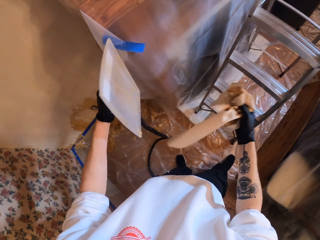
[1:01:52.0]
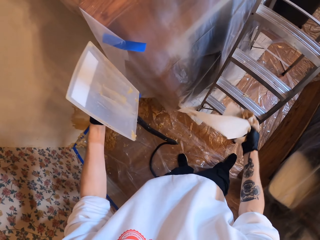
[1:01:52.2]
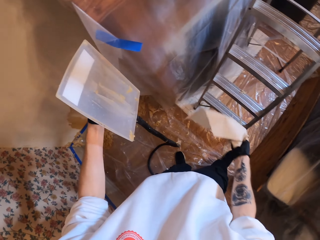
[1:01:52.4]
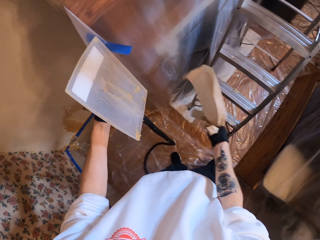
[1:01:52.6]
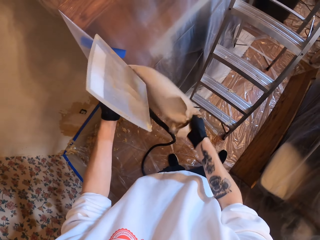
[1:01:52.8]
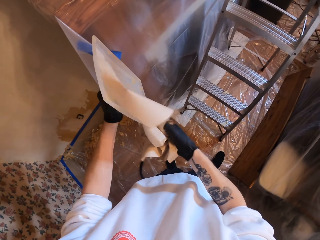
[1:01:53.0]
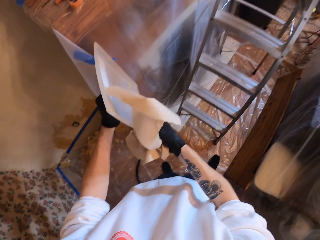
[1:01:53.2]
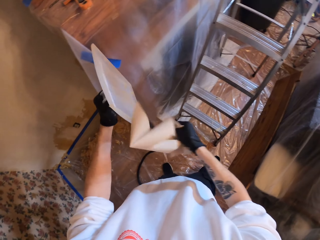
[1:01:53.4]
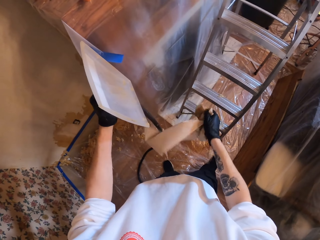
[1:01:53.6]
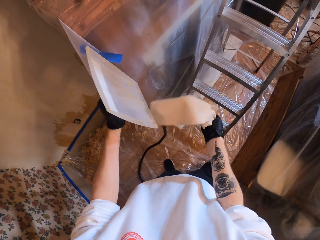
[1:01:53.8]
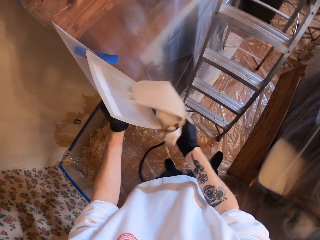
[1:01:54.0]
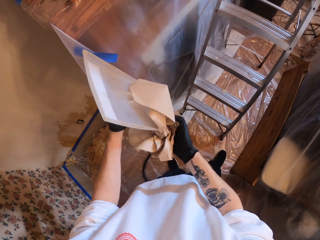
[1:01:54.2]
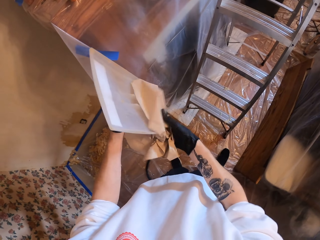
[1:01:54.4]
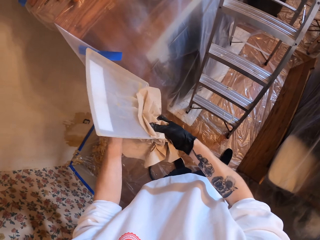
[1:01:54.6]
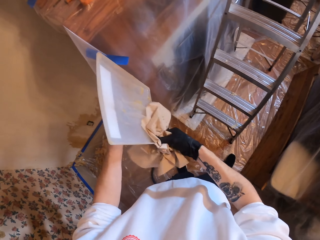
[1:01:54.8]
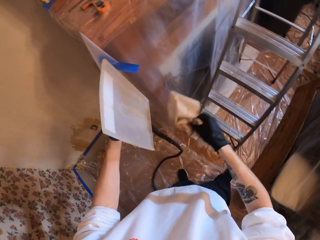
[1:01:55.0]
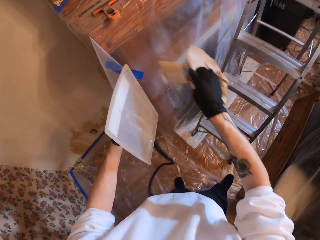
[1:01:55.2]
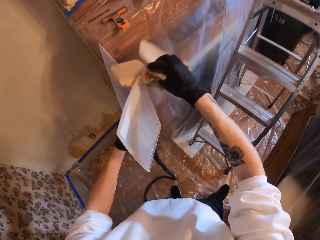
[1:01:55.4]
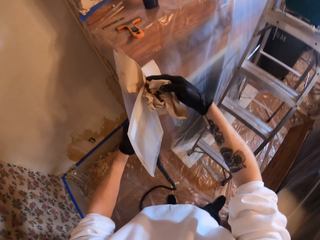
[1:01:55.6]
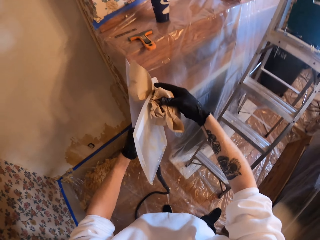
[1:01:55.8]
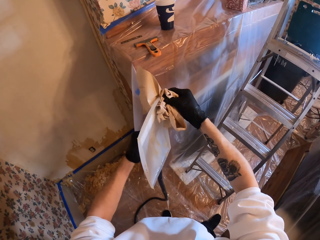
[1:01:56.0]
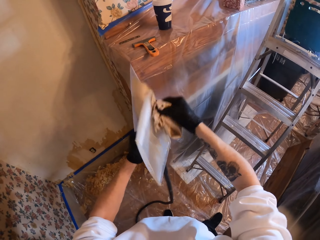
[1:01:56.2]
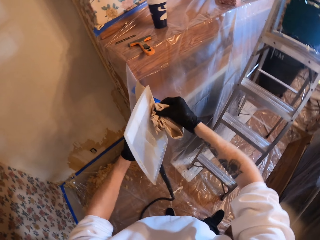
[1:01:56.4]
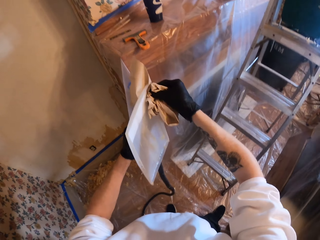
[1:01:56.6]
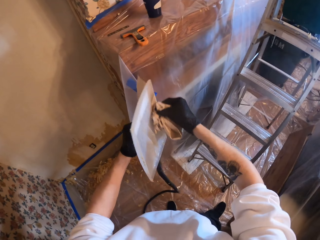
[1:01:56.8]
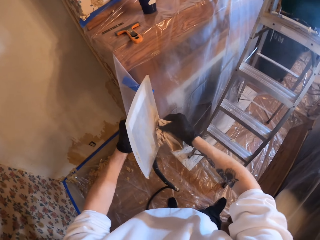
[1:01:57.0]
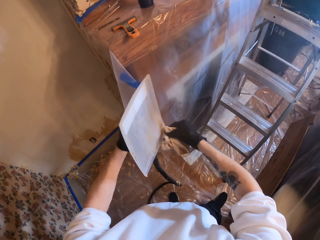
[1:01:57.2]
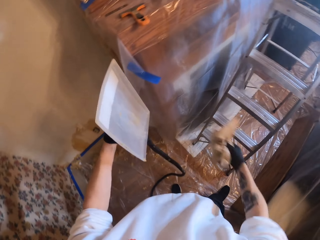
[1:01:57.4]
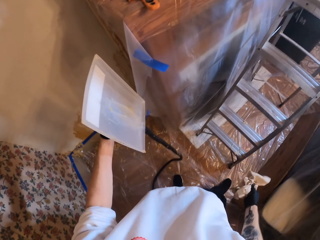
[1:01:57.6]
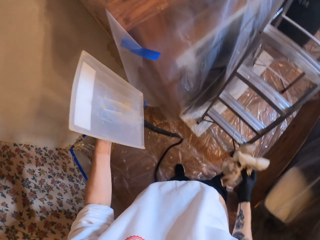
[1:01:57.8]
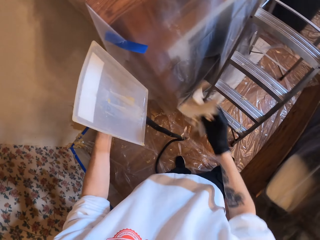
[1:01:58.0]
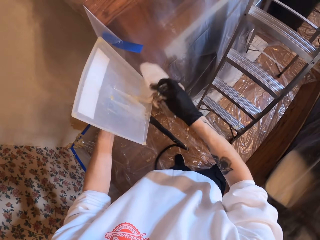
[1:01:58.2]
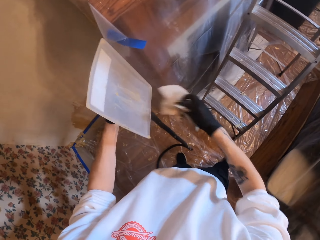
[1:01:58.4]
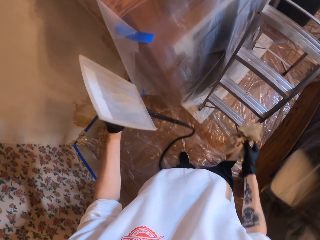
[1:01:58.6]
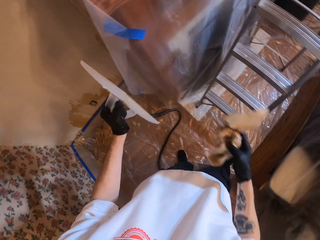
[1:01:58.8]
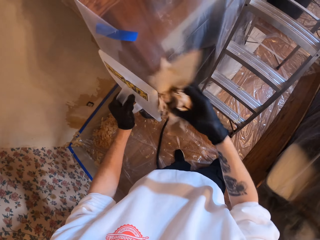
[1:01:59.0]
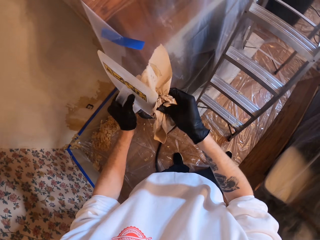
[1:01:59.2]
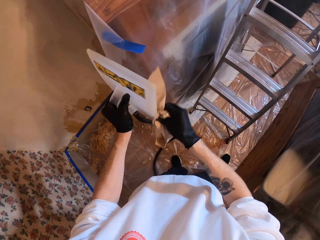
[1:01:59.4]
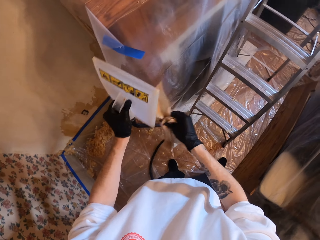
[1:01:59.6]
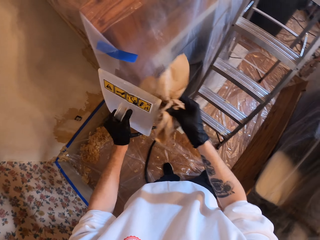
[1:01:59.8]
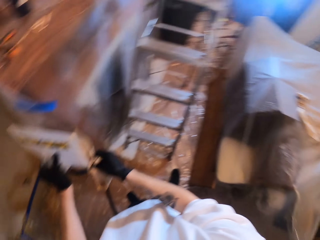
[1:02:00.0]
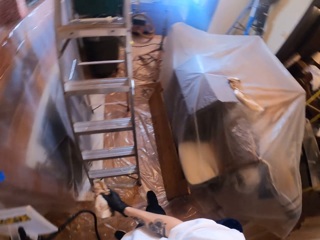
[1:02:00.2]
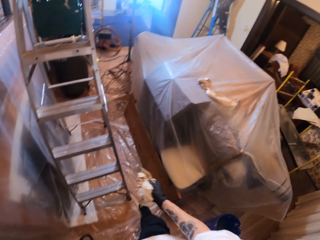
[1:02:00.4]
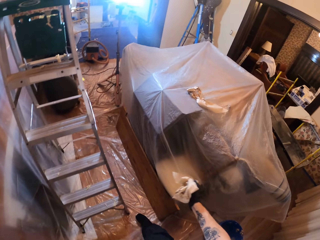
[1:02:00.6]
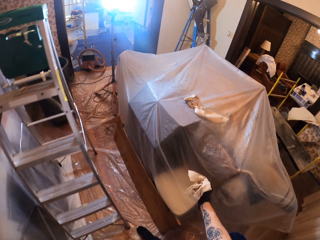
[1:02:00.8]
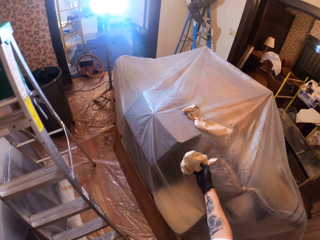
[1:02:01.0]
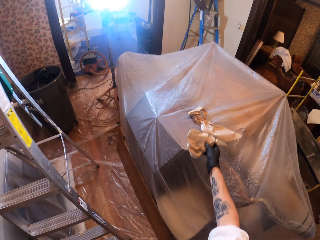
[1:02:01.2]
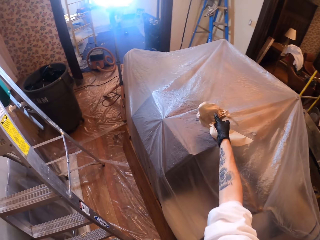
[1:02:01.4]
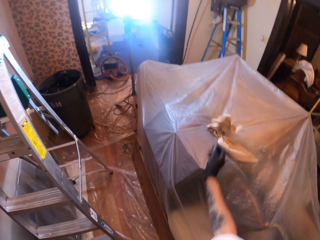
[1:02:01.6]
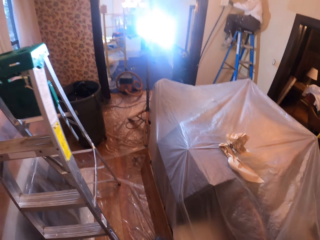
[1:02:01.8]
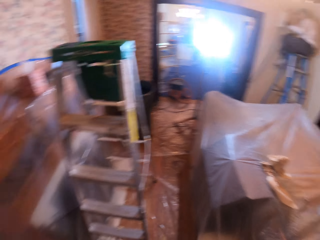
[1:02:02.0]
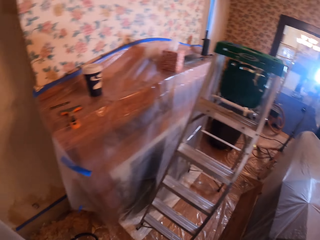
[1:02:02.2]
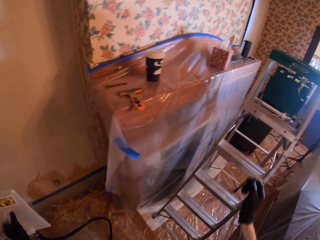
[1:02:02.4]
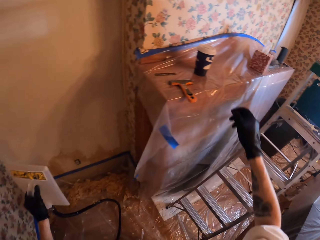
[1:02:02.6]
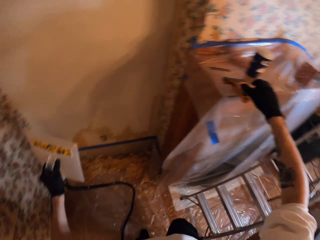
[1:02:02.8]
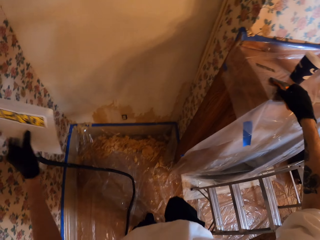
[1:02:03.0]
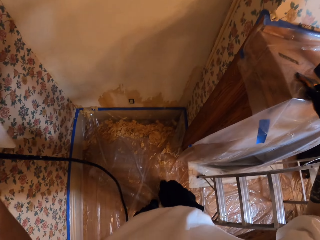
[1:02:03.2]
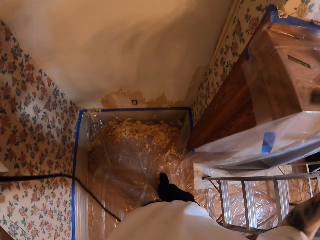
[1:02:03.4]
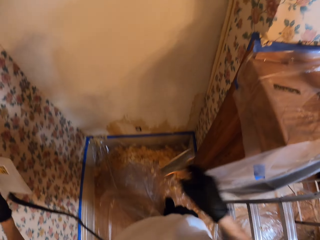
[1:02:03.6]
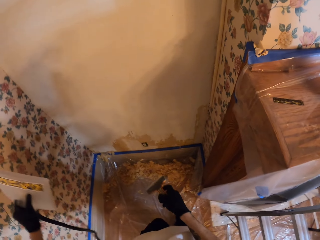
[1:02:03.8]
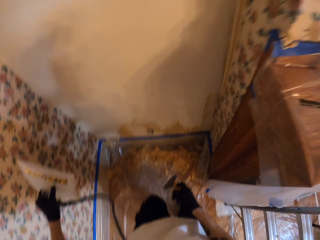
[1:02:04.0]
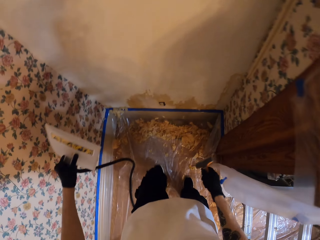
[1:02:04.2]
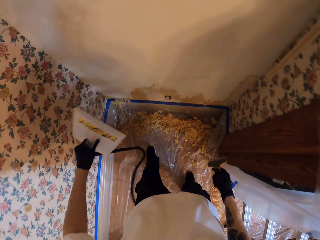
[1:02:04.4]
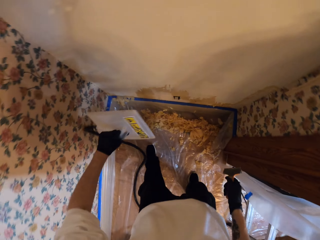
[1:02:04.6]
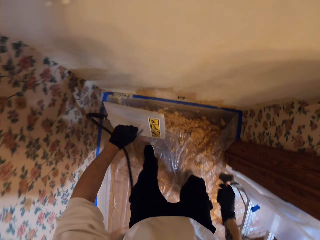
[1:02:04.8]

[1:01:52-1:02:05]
The camera wearer puts the tissue paper on the polythene. They take the putty knife.

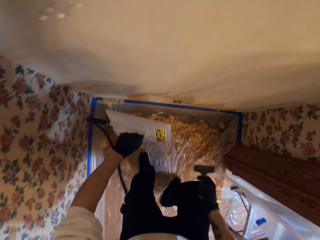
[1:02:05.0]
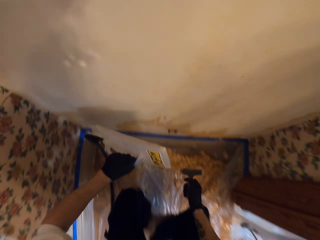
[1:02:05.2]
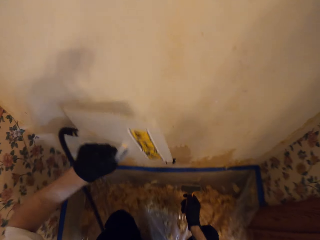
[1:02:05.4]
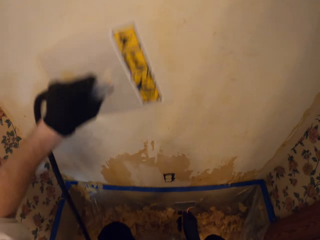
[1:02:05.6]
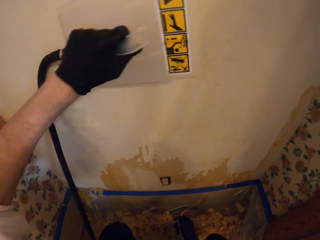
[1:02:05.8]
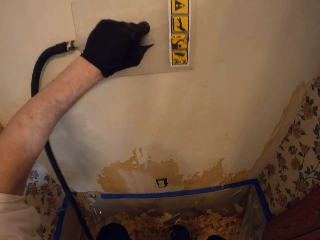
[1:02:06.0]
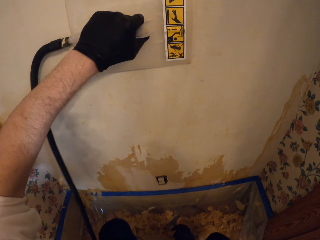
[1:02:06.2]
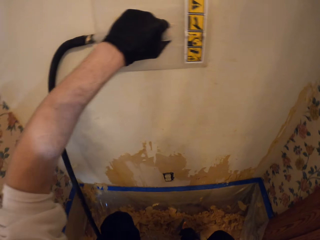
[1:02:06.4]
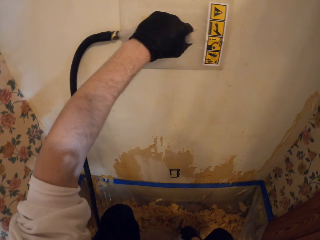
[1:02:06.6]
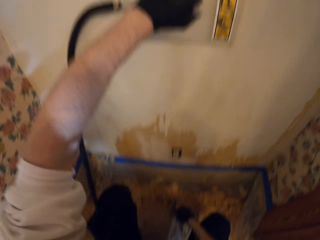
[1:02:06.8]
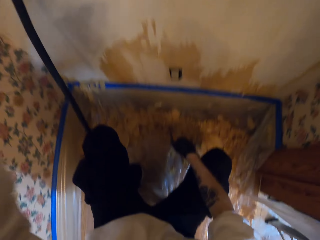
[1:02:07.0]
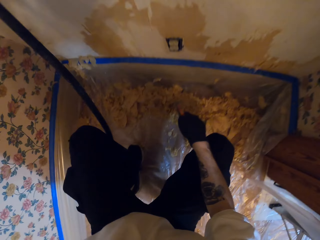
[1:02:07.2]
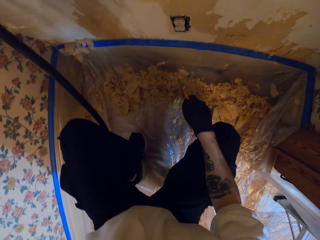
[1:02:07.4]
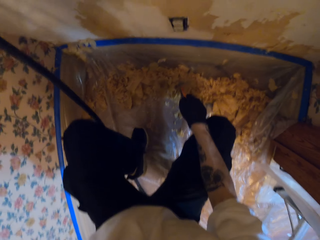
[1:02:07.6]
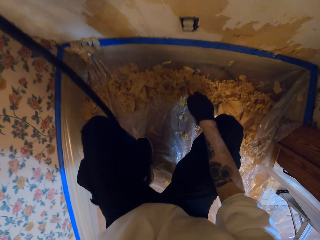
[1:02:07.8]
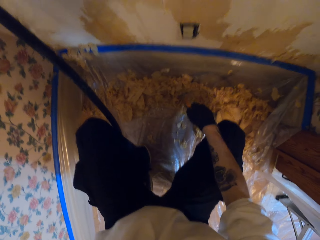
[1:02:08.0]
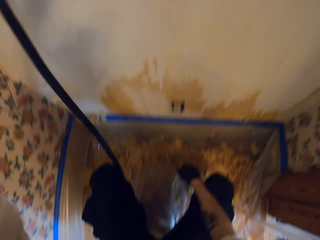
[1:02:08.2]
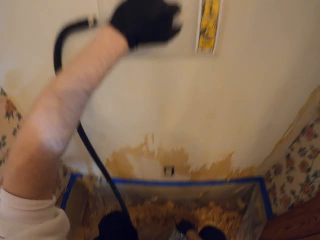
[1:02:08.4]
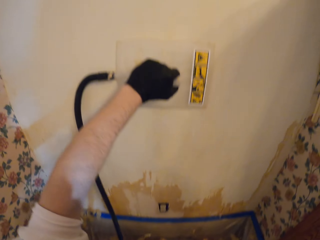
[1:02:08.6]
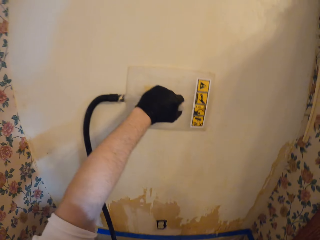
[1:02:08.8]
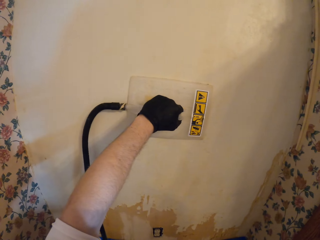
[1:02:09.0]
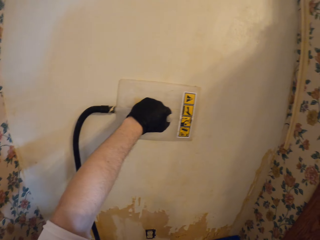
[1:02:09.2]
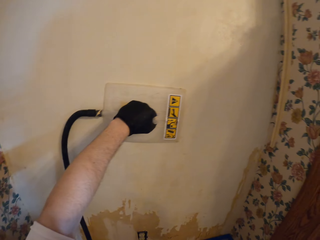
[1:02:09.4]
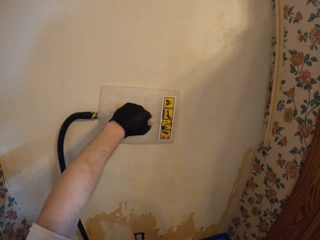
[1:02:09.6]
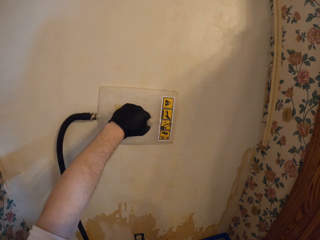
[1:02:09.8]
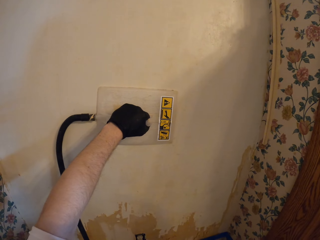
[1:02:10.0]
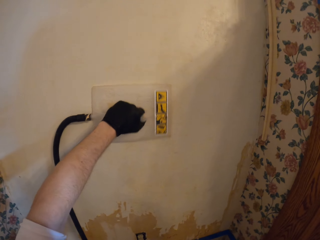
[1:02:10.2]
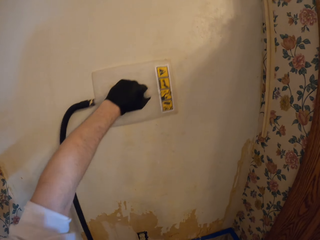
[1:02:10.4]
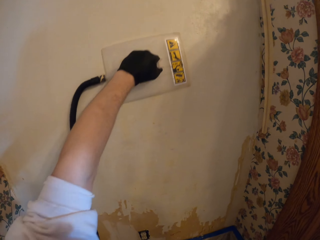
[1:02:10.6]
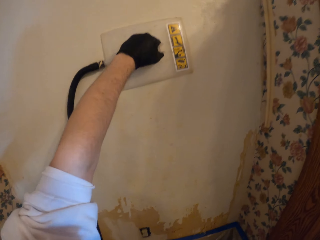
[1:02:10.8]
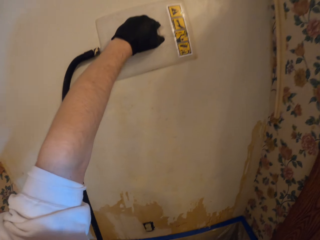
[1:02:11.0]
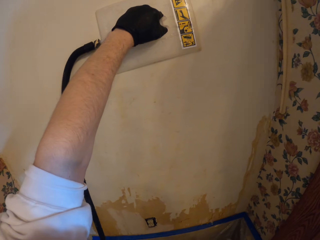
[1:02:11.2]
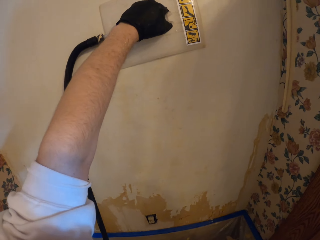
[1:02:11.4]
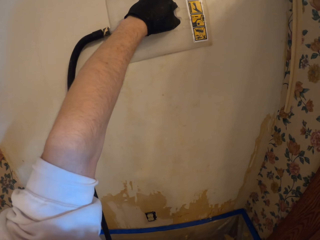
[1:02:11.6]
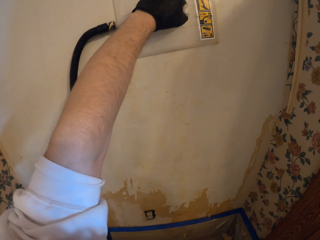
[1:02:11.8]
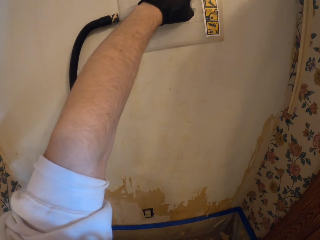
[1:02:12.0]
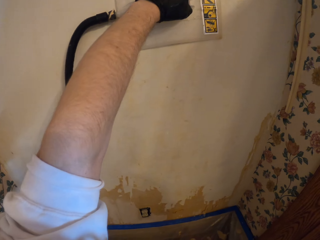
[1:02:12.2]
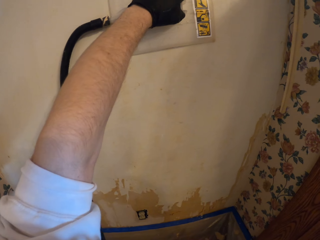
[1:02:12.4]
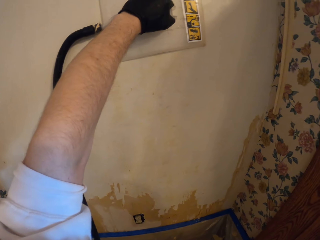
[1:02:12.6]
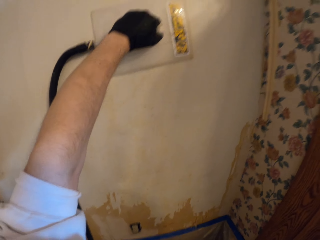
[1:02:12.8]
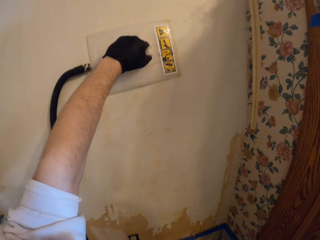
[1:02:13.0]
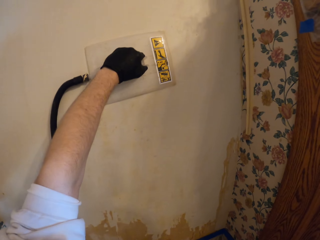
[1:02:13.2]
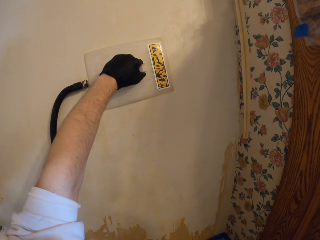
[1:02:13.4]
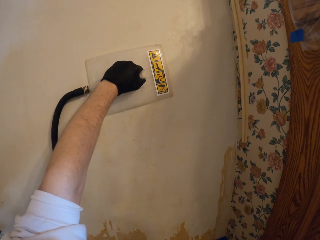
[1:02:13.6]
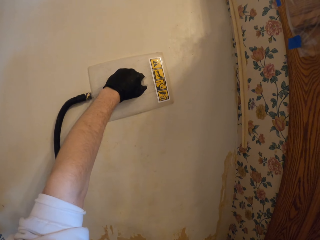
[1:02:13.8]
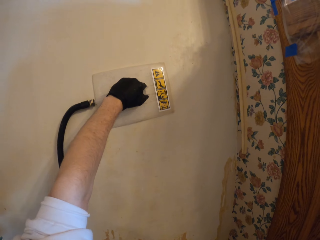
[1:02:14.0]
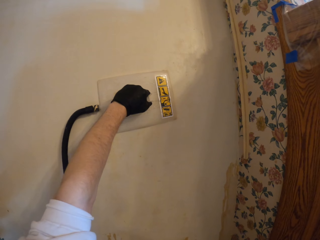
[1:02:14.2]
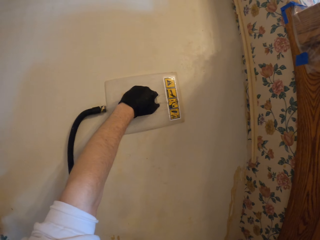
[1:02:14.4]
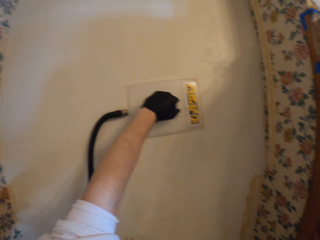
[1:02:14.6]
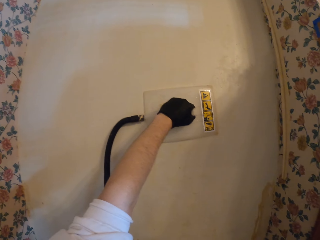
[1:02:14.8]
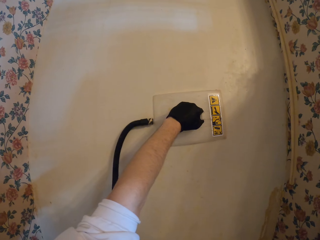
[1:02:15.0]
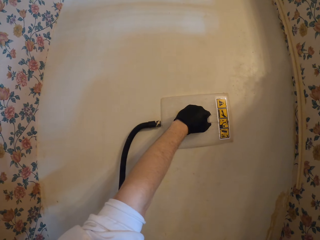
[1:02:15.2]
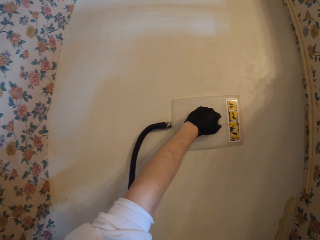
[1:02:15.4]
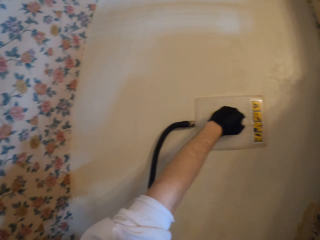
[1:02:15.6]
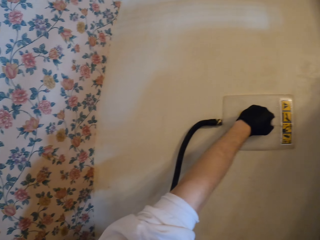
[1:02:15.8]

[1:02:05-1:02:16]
The camera wearer places the wallpaper steamer on the wall.
